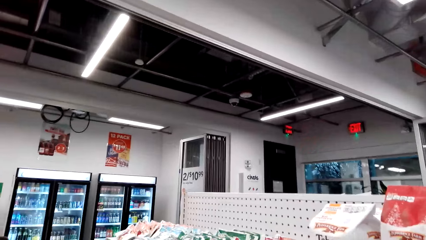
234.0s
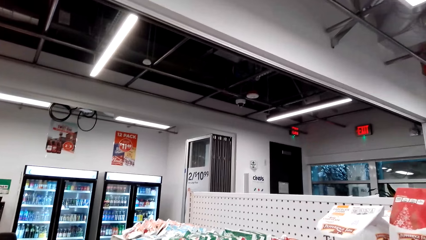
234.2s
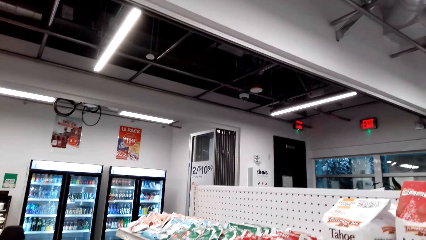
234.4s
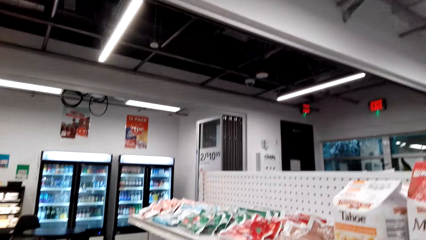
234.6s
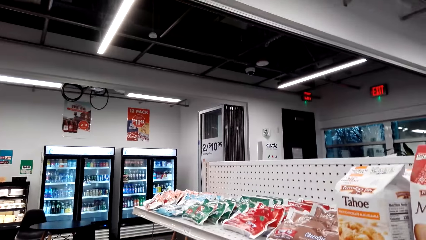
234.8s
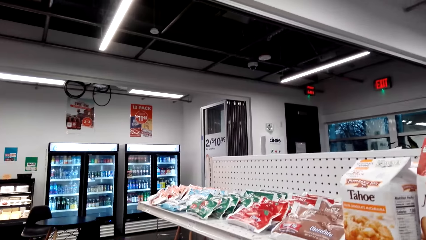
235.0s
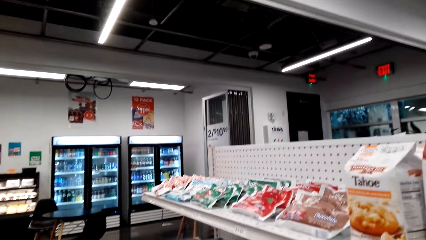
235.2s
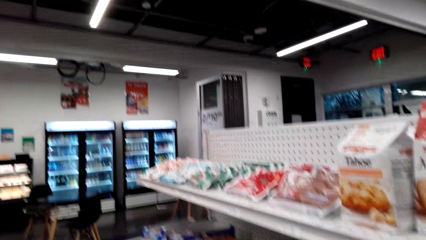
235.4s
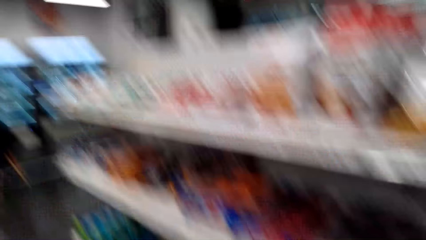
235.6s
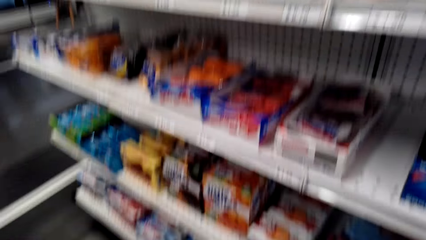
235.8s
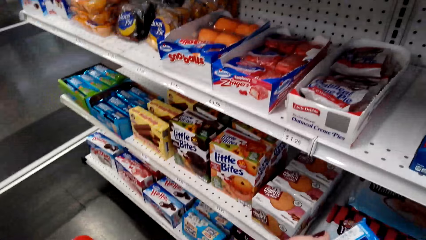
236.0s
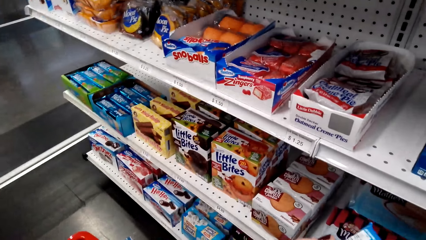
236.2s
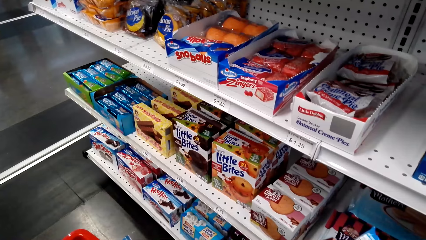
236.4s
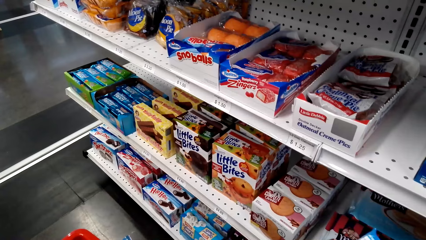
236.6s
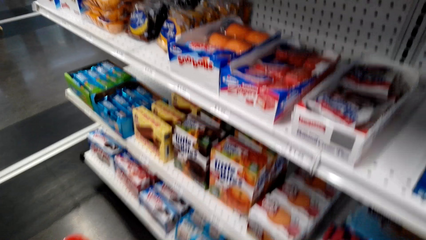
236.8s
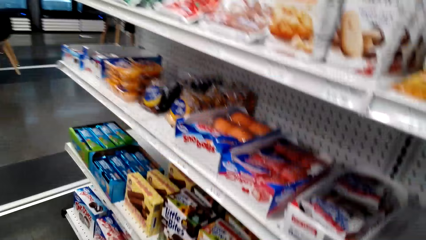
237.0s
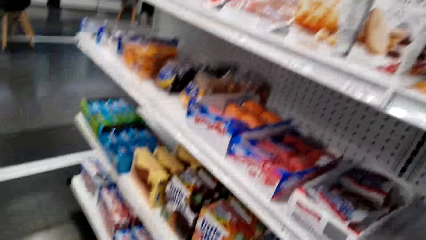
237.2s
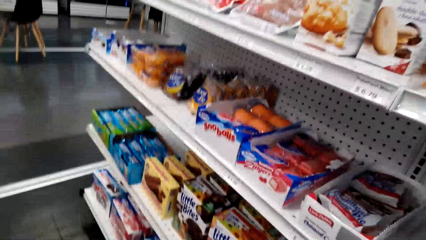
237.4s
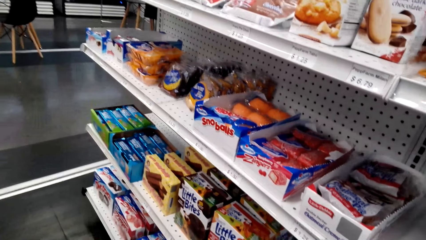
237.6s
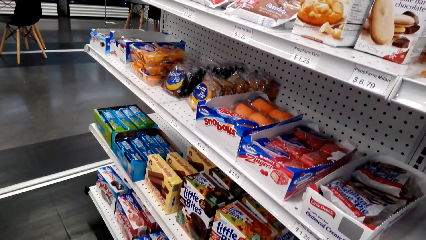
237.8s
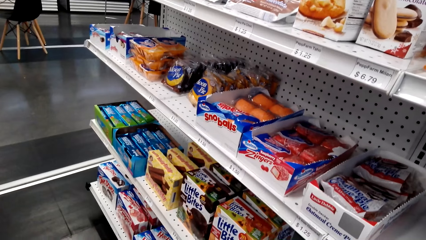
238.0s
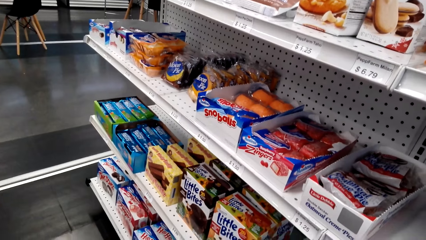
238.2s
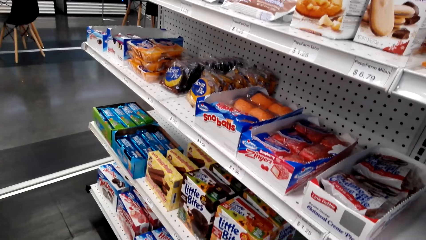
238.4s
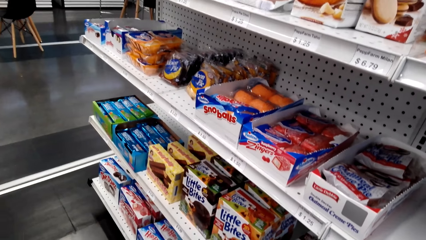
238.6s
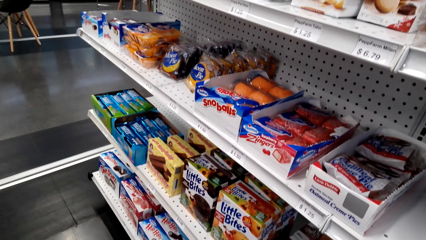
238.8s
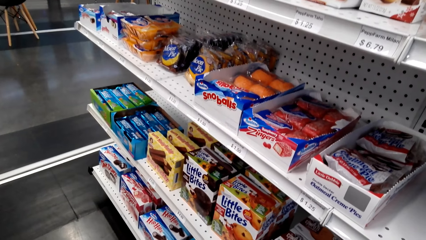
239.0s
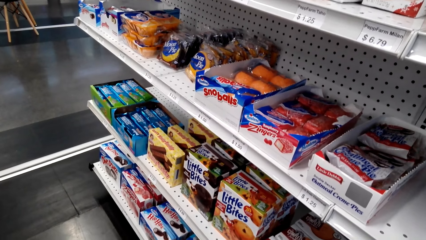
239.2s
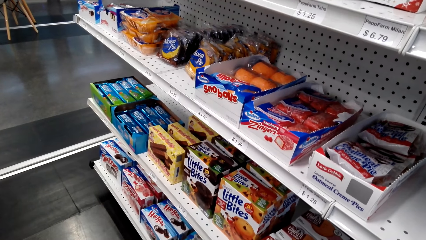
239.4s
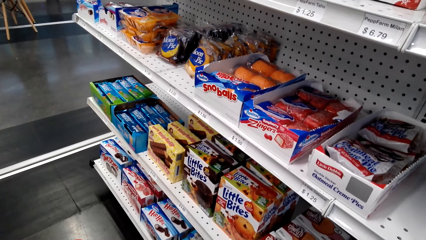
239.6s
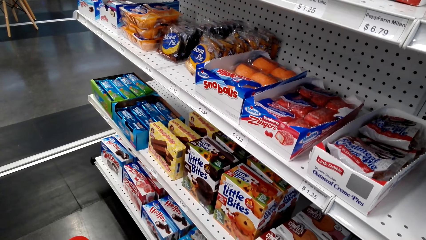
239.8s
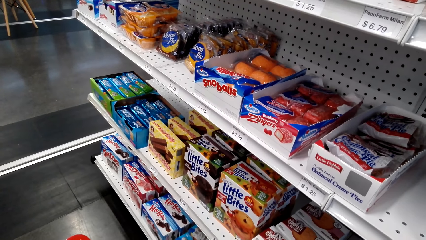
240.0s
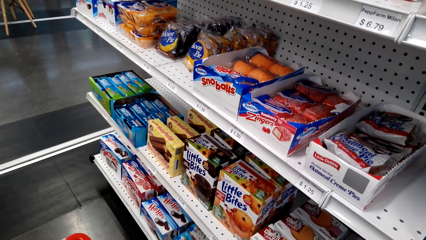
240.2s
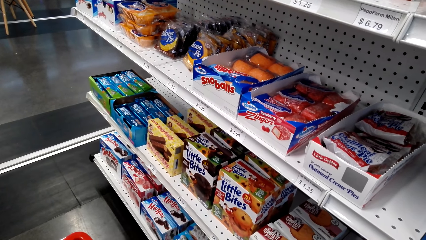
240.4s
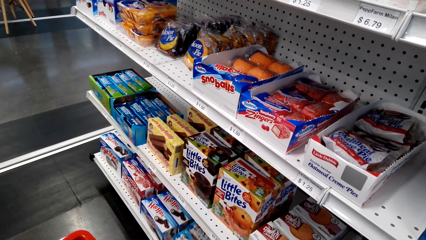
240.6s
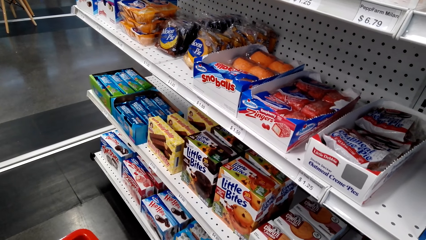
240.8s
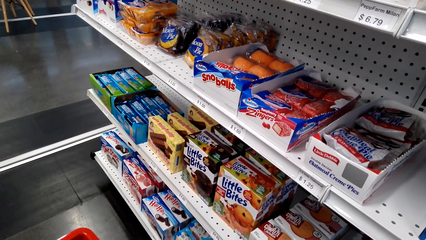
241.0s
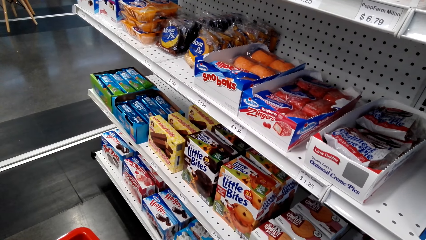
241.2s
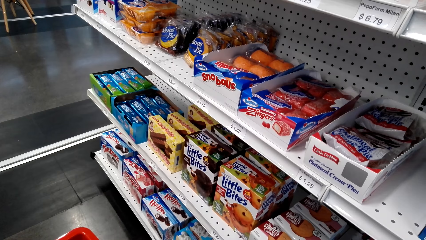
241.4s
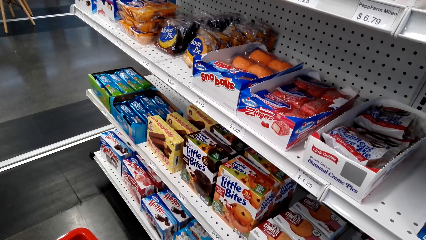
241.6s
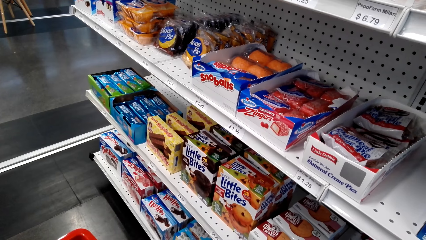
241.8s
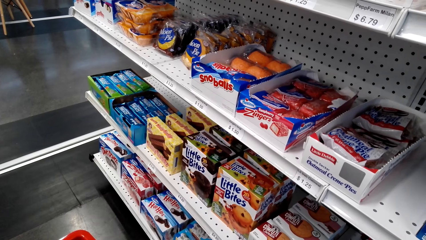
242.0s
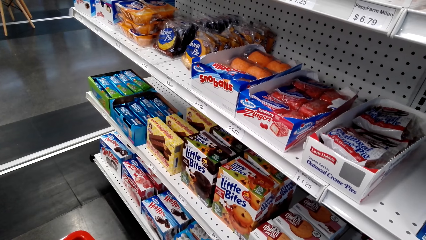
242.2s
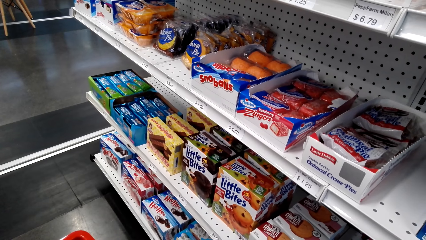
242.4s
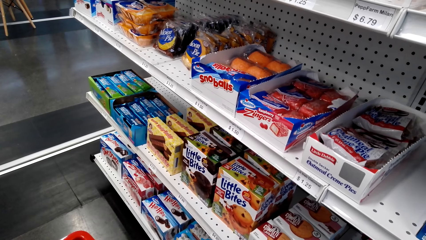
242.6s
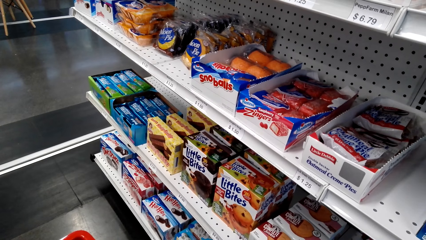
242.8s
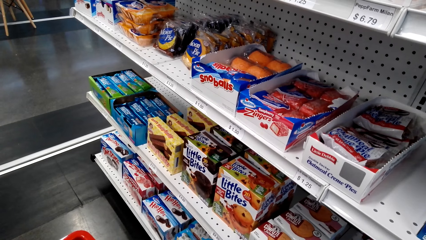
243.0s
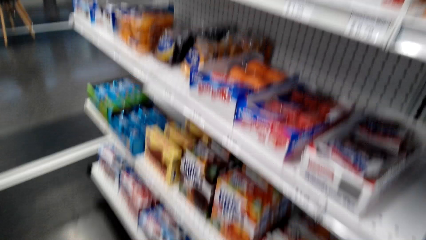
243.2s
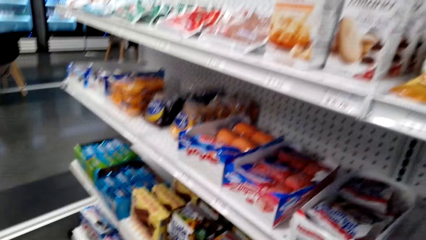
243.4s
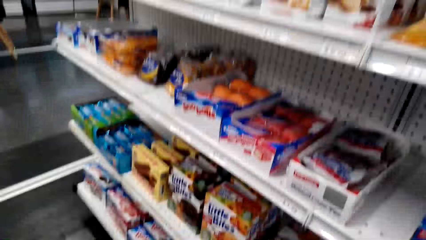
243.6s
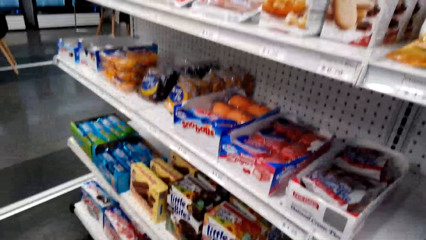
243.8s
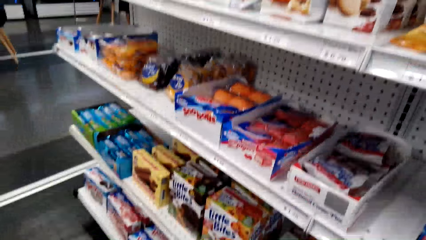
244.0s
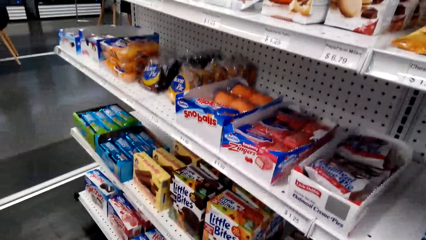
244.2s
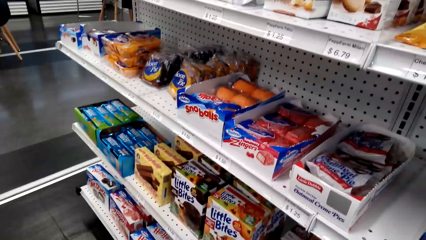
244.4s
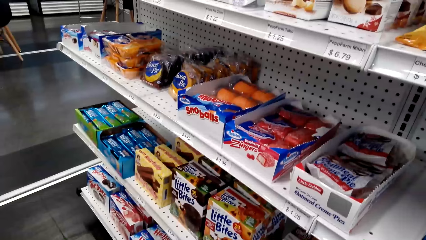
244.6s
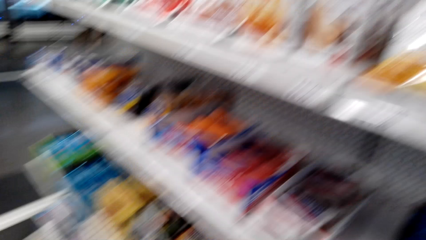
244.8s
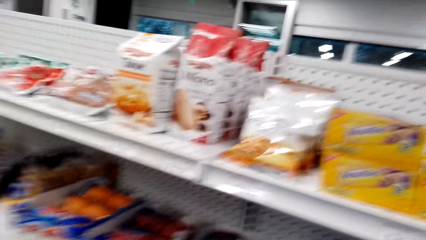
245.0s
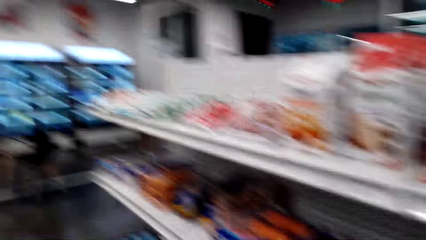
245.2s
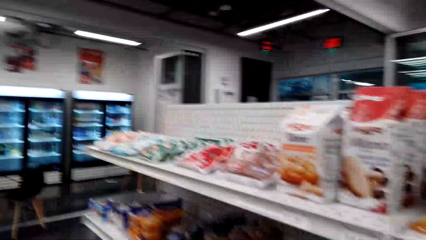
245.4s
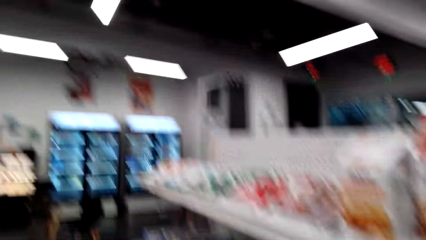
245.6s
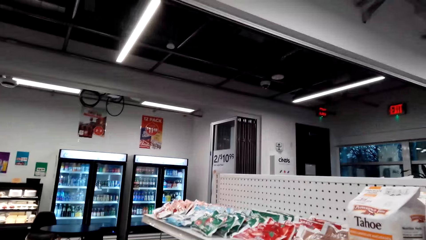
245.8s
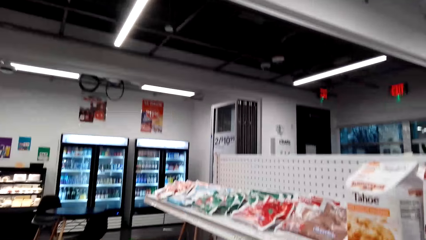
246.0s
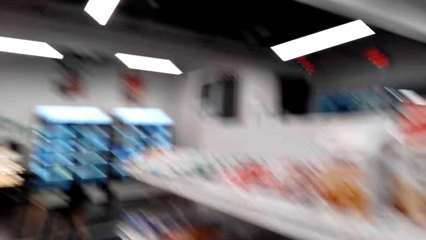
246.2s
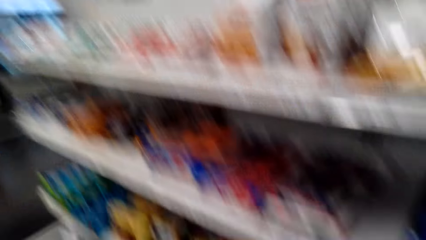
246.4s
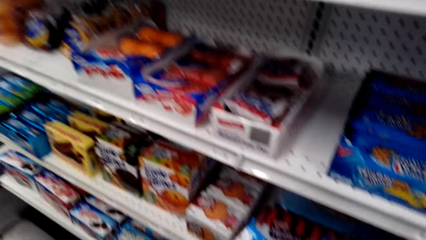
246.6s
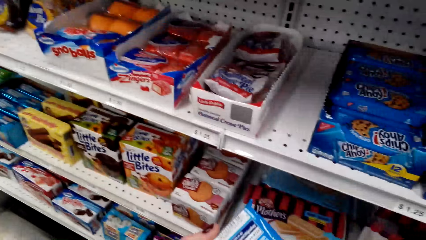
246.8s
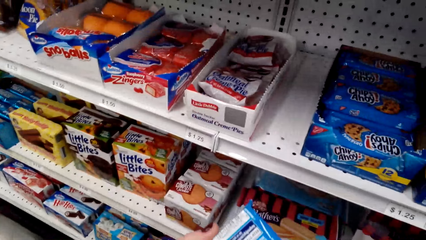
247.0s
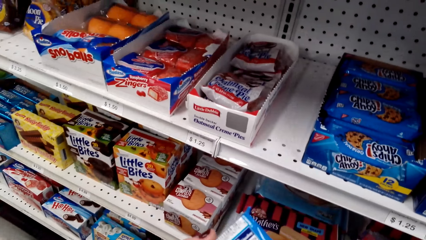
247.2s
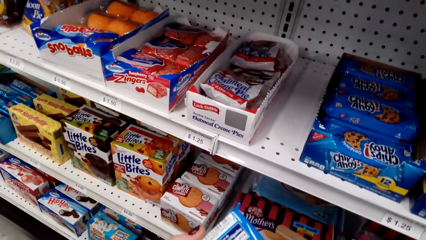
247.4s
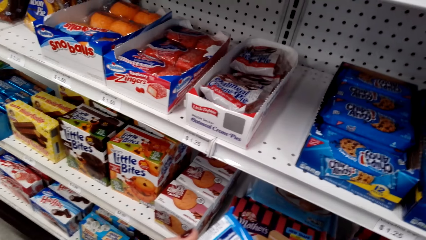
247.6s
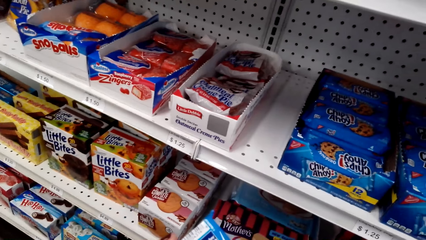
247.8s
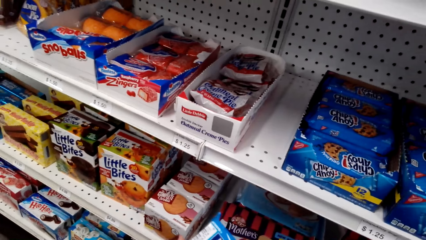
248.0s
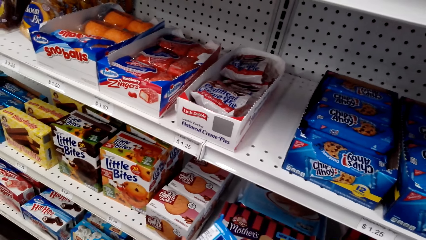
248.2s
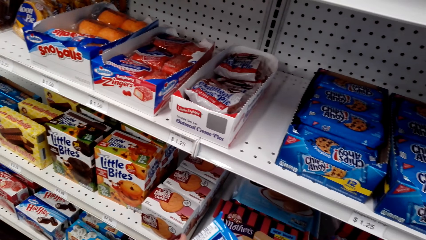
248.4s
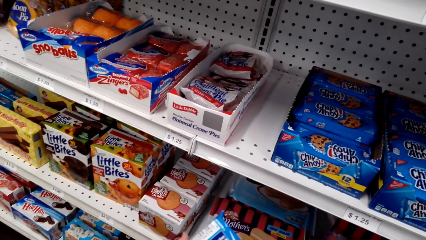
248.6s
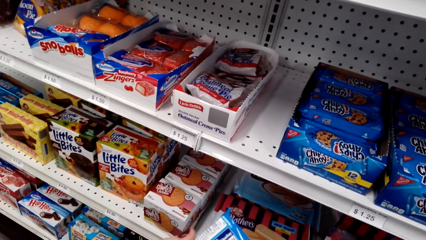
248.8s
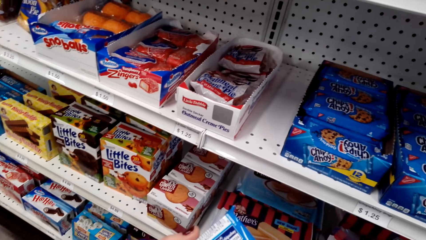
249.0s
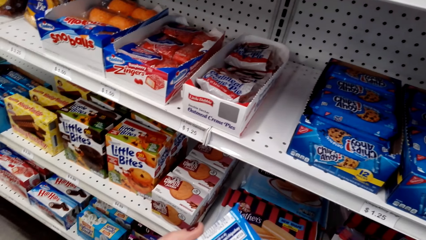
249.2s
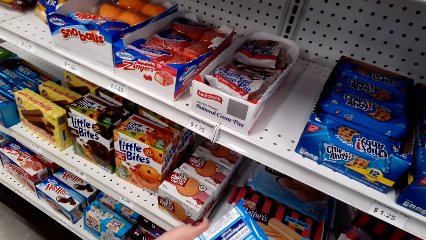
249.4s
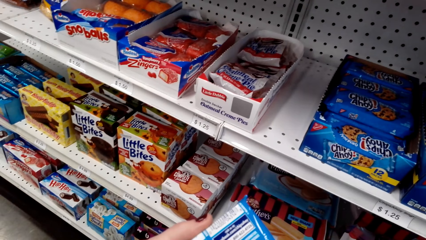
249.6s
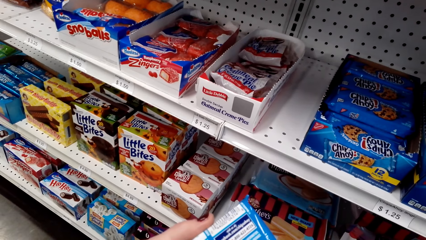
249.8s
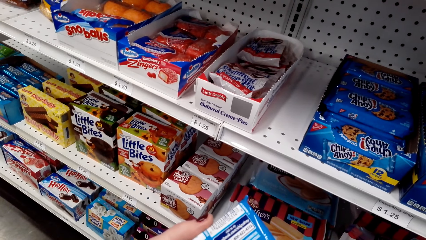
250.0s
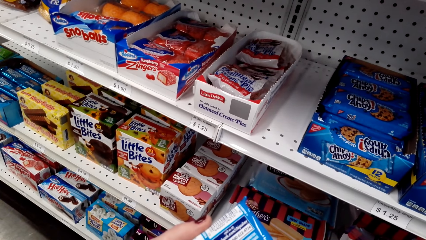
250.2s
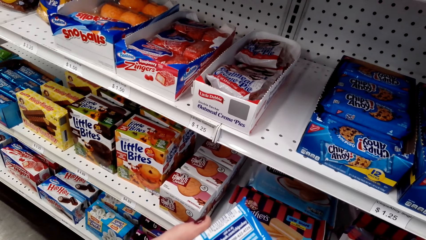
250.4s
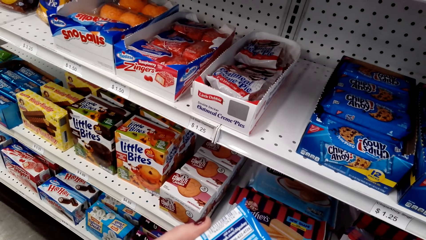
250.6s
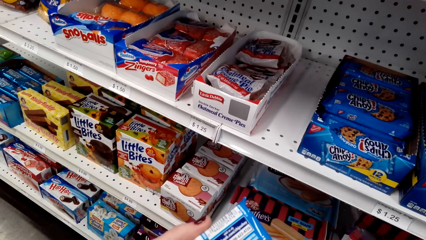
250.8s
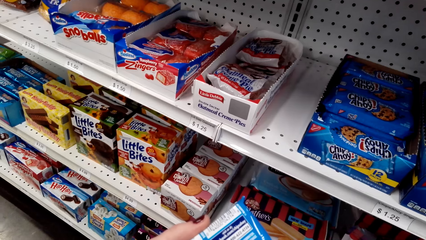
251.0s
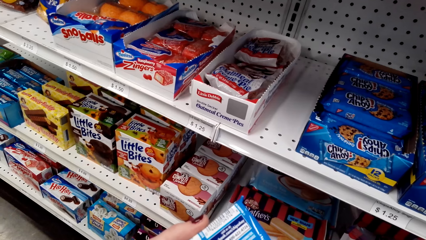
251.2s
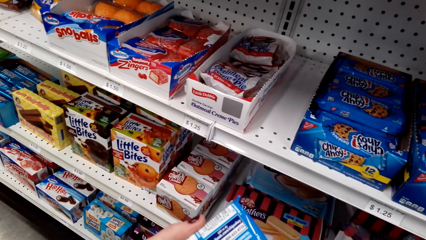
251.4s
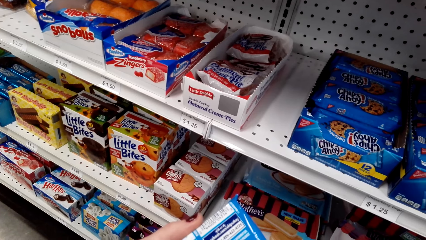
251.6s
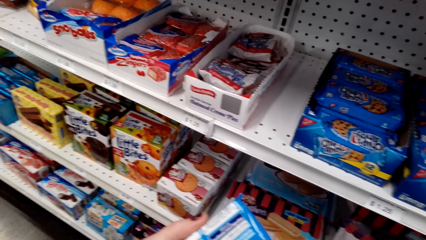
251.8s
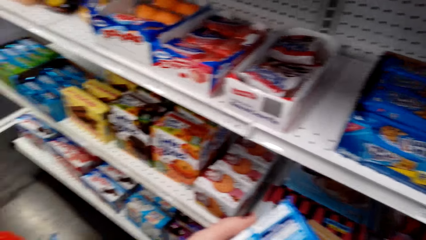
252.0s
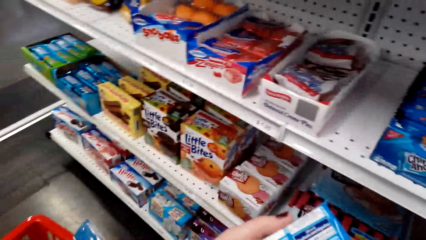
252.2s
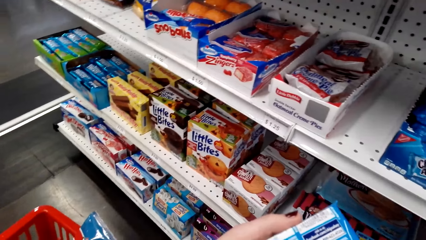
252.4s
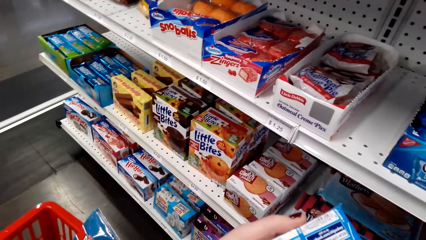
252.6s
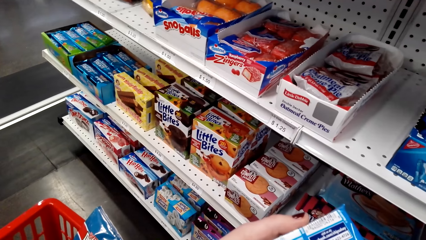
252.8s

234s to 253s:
A woman picks a packet of something from the shelf. She reads the instructions on the packets of something. The camera wearer picks the Always.
